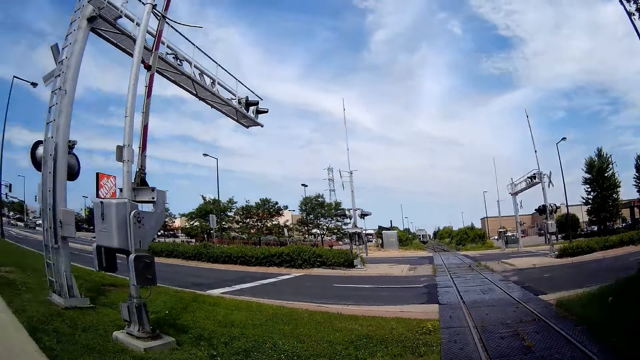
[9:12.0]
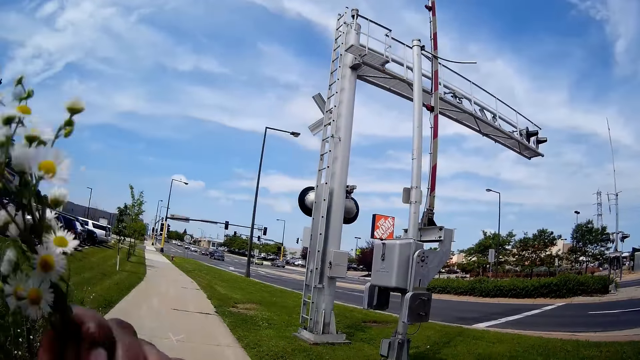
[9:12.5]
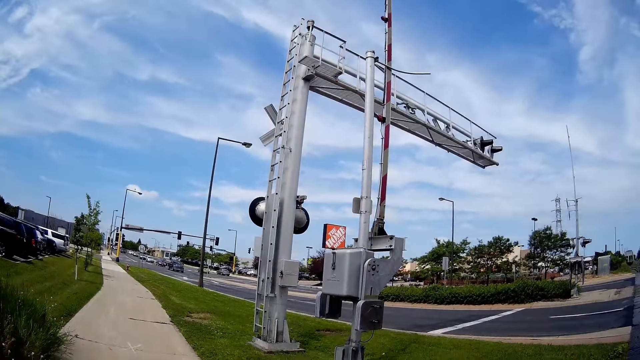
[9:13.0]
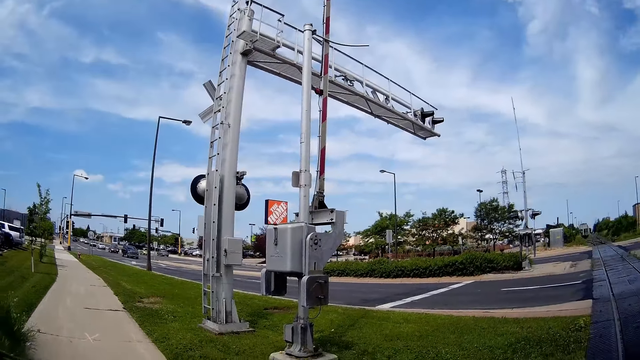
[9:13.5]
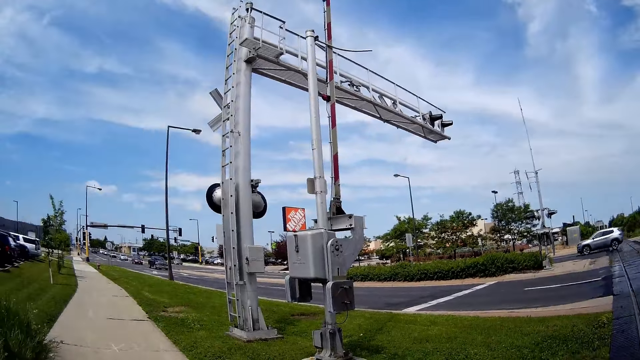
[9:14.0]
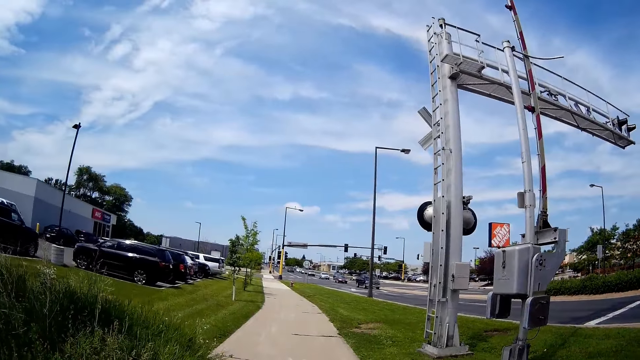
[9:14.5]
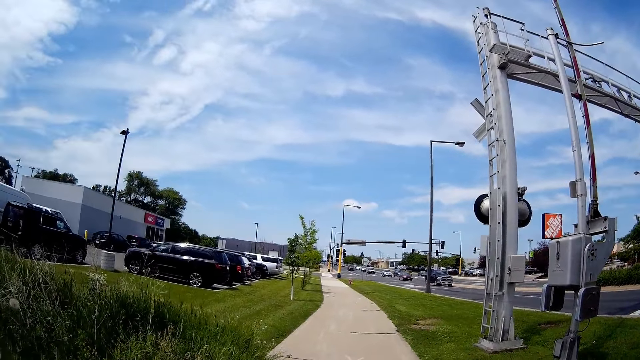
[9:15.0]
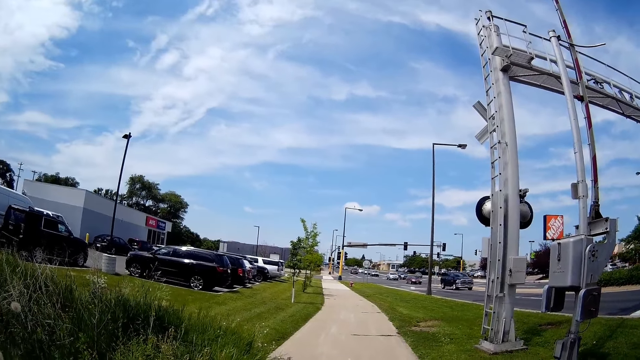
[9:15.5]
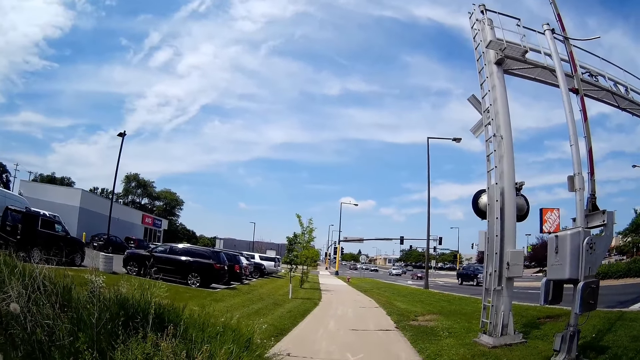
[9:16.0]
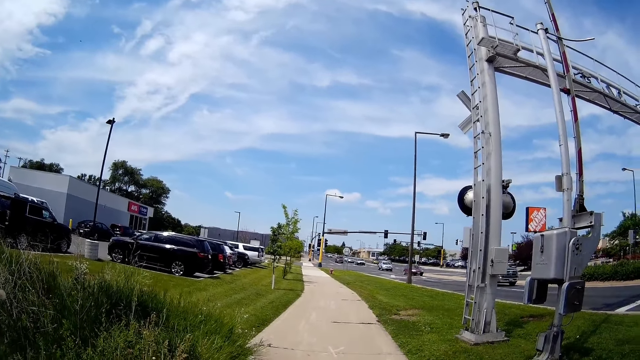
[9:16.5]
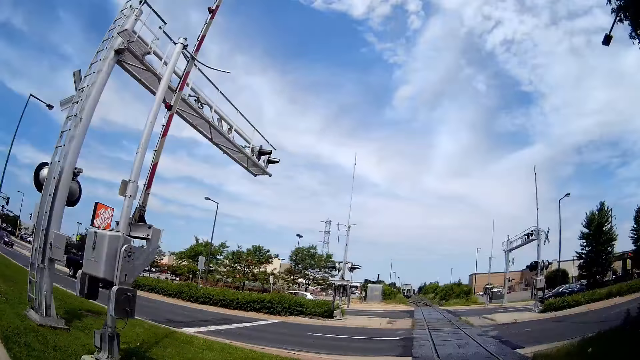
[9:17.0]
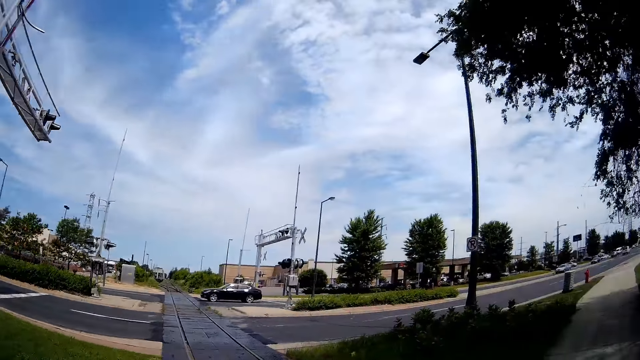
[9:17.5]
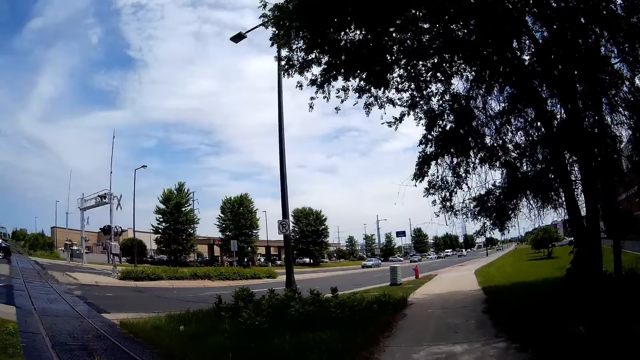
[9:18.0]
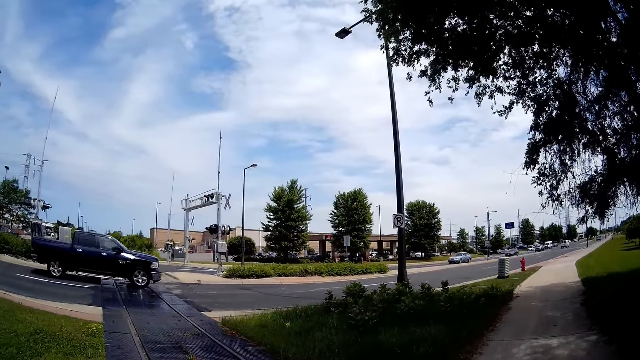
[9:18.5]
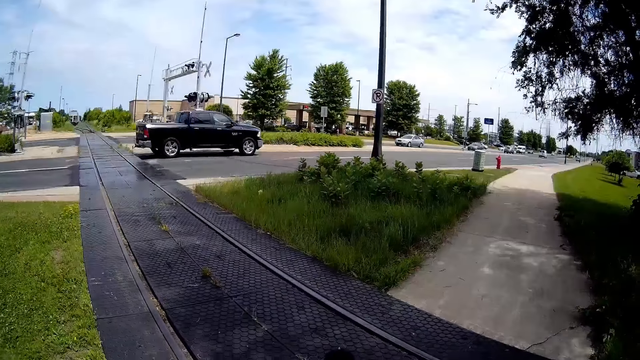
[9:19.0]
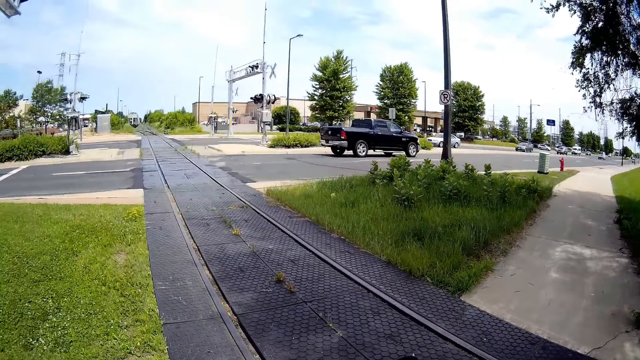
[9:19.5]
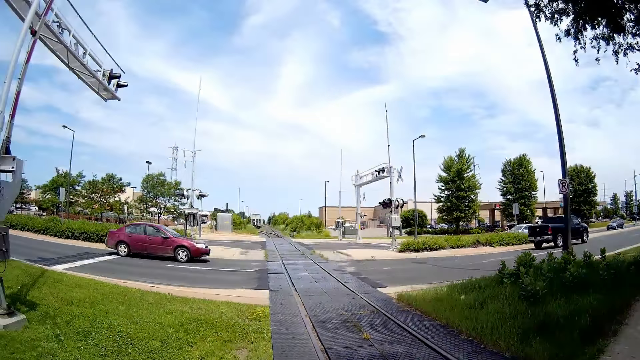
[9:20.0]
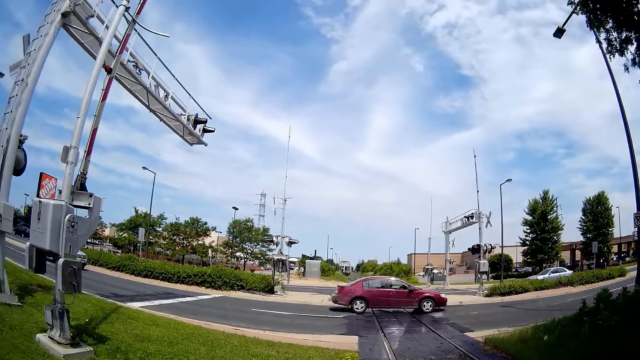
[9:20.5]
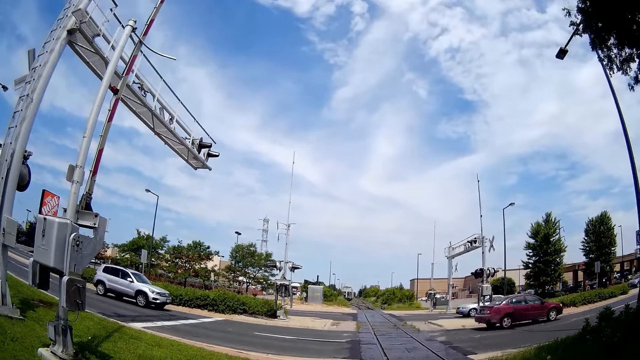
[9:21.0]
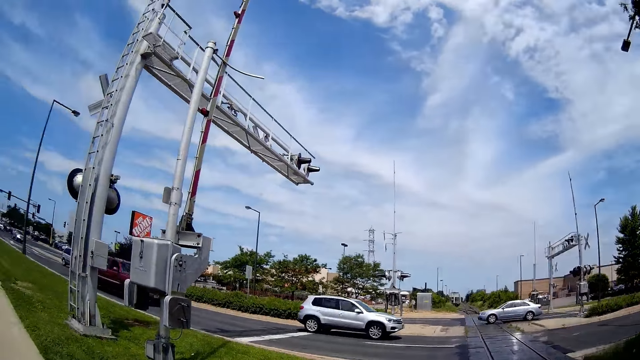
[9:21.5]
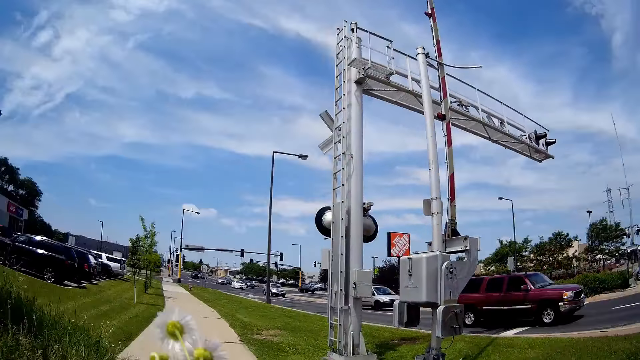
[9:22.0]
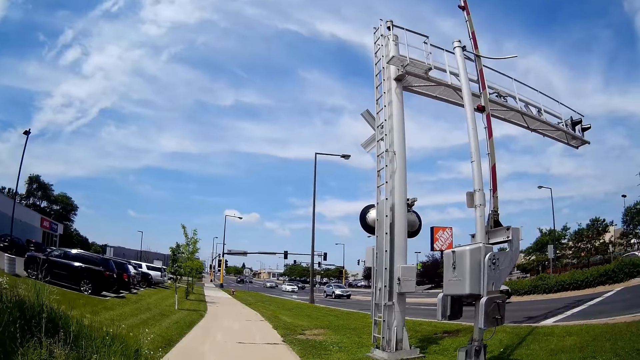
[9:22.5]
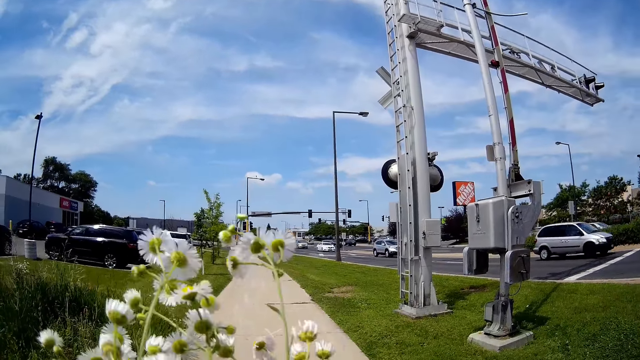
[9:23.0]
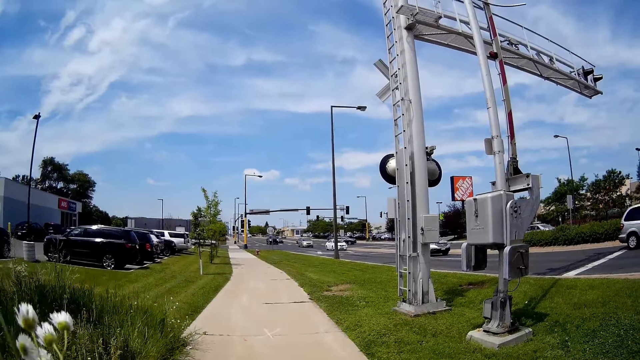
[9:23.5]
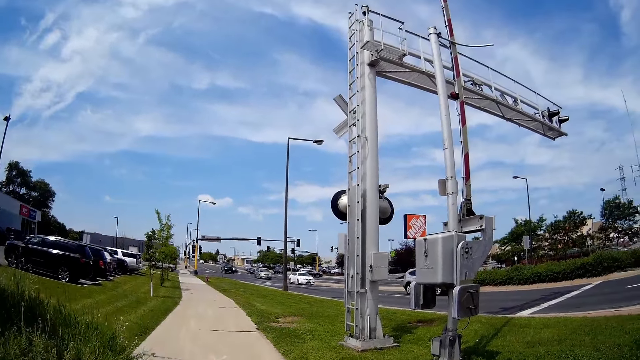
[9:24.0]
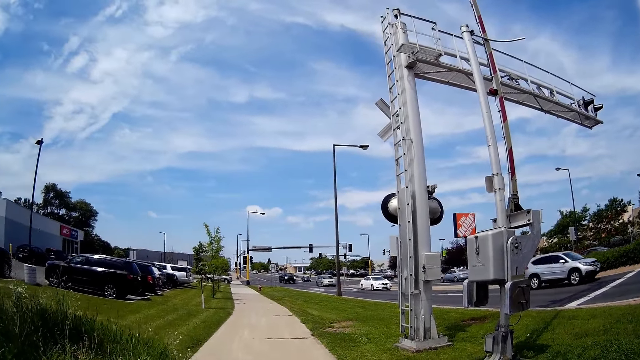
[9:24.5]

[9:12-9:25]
The camera wearer looks around the area. She lifts the flower with her left hand. She moves the flowers aside.

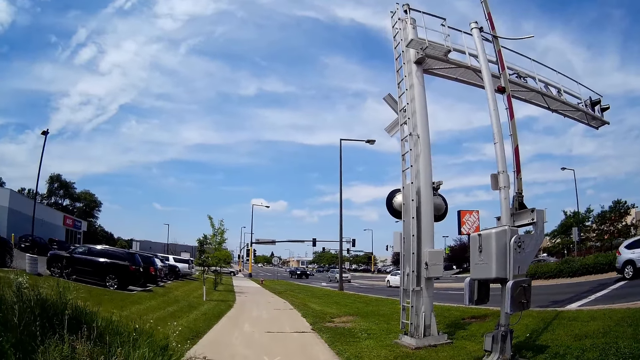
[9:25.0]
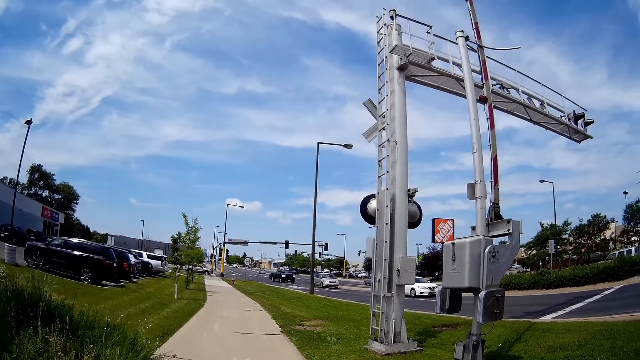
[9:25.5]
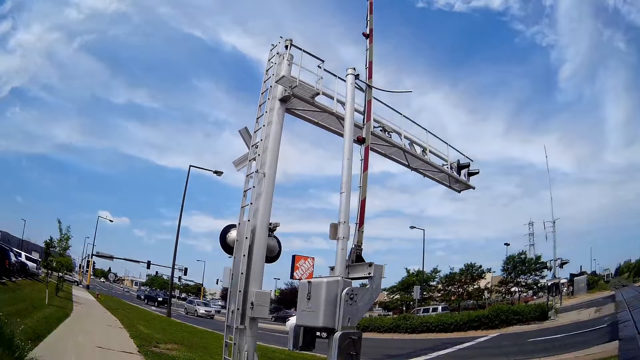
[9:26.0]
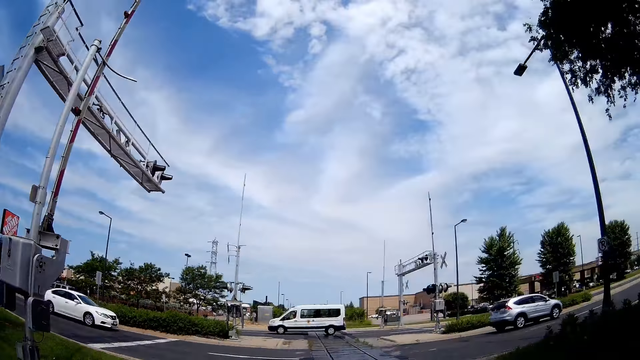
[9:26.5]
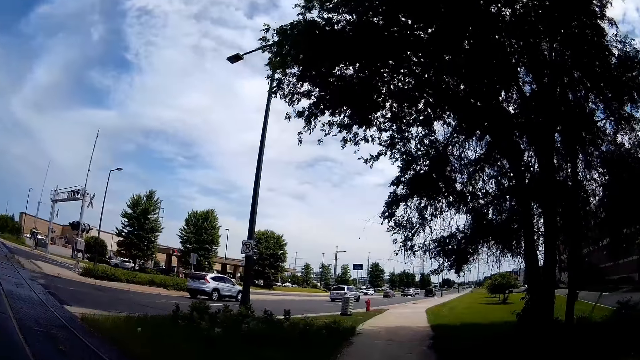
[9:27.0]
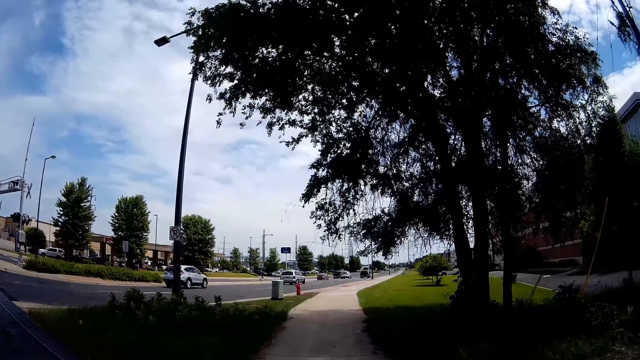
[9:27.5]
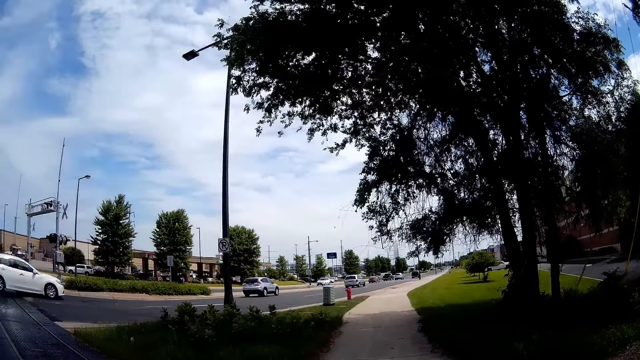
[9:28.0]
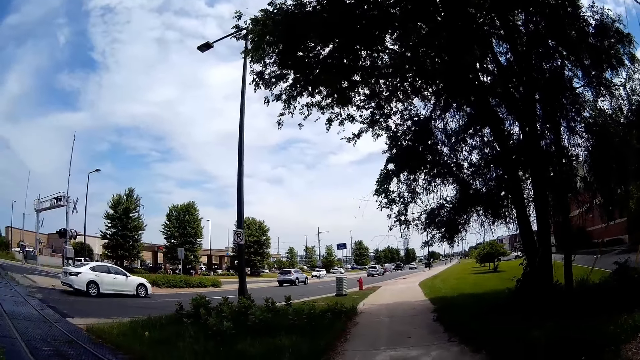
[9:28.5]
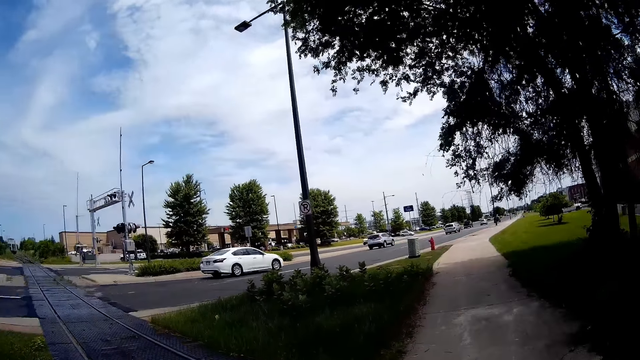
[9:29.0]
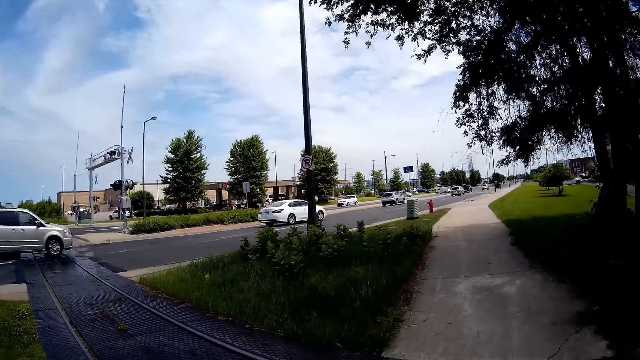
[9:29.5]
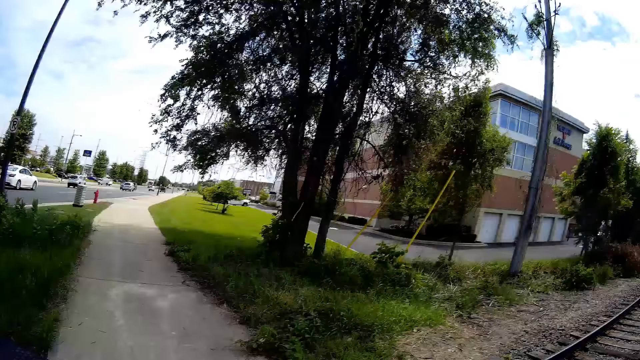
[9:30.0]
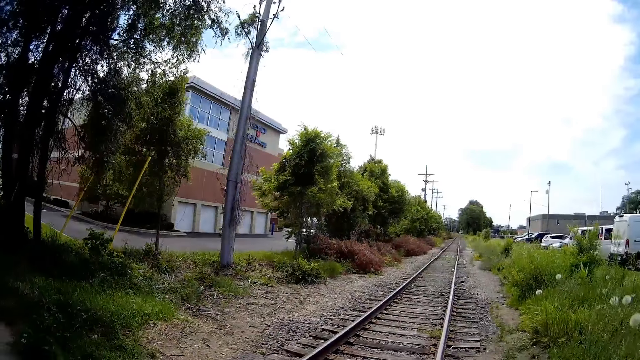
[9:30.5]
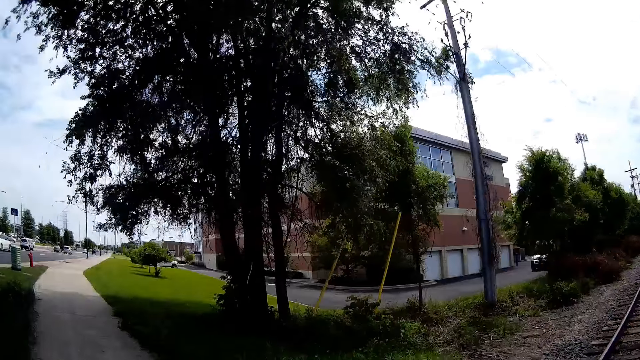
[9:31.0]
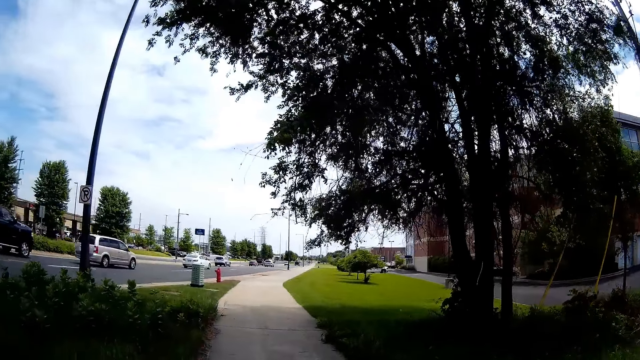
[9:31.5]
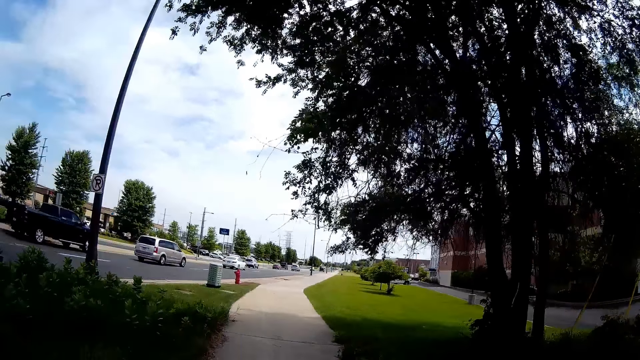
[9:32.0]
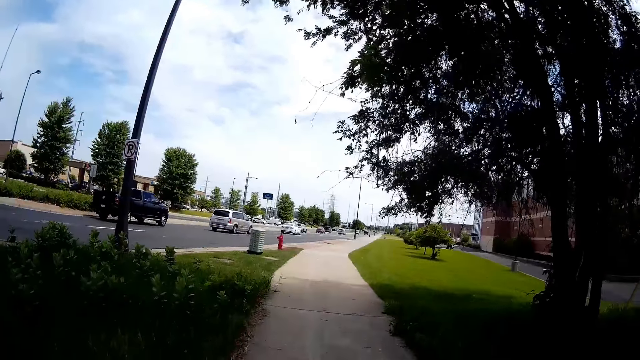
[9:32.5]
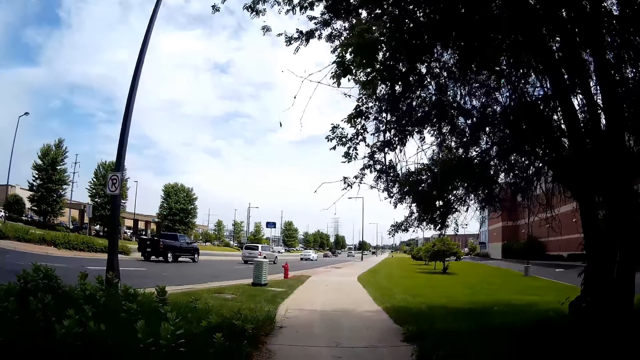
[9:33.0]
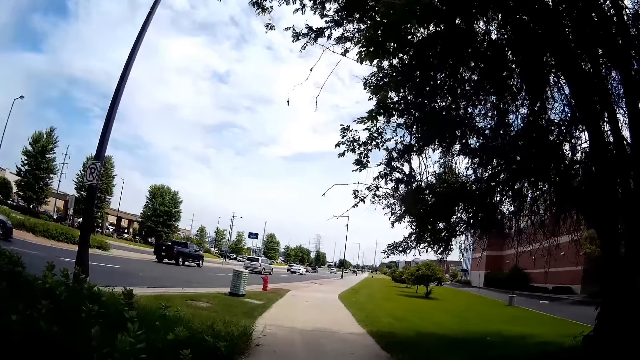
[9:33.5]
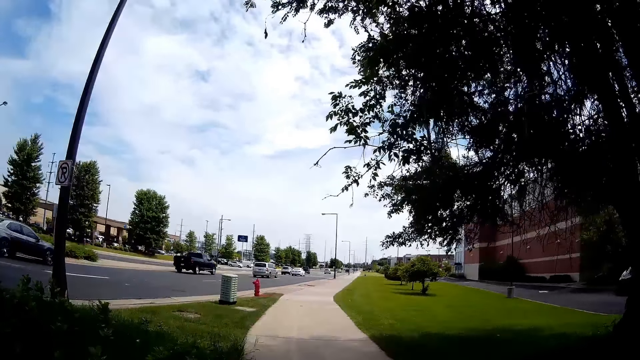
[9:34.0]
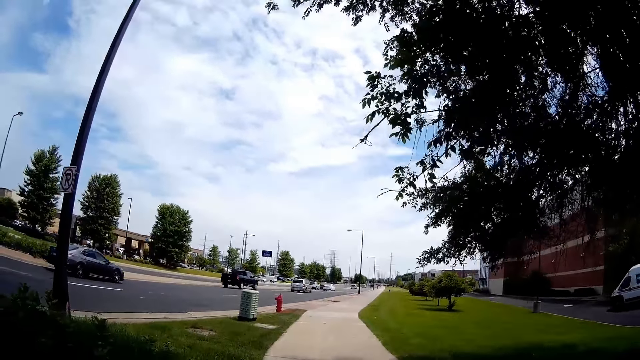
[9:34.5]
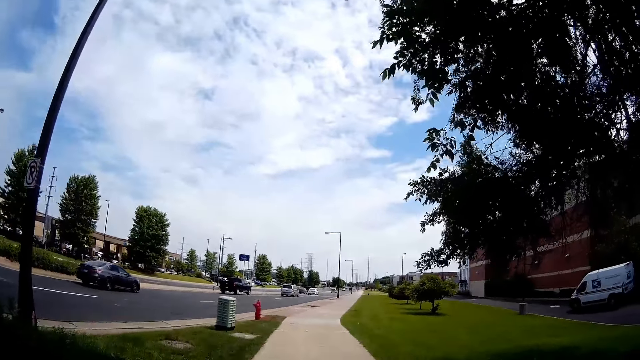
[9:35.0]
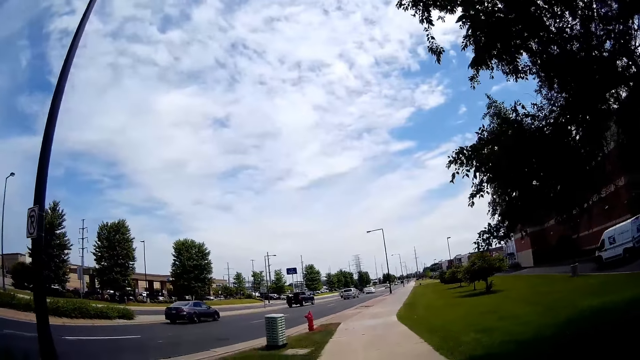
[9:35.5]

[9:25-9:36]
The camera wearer looks around the area. They walk around the pavement. A kid converses with the camera wearer.
